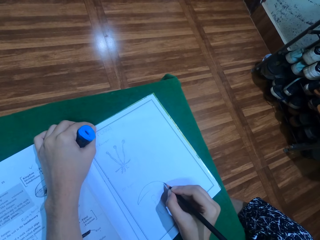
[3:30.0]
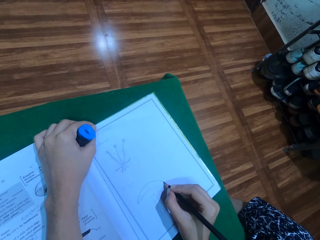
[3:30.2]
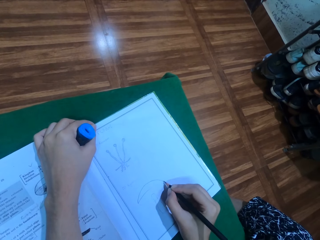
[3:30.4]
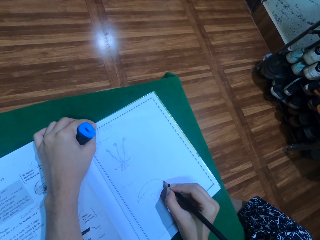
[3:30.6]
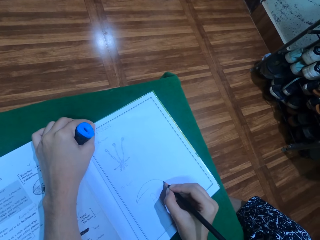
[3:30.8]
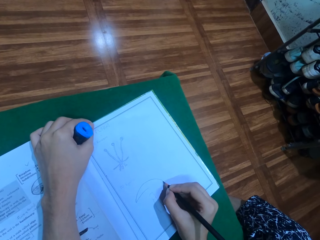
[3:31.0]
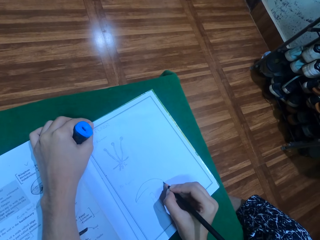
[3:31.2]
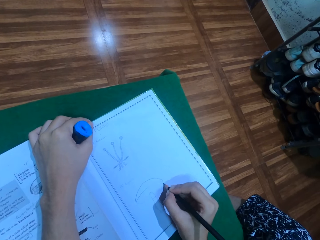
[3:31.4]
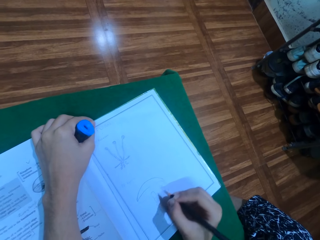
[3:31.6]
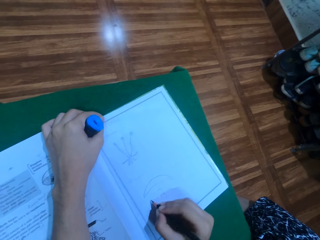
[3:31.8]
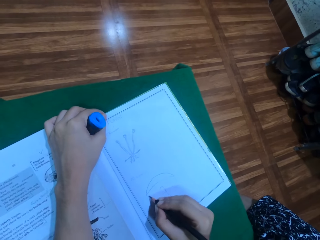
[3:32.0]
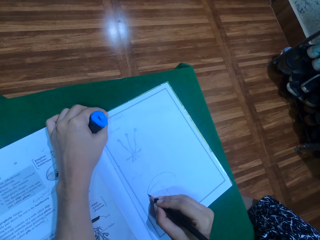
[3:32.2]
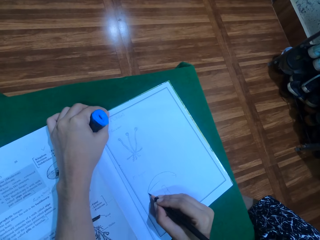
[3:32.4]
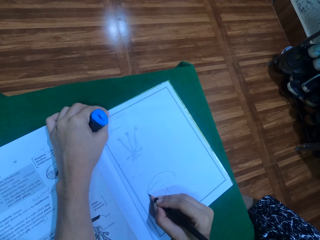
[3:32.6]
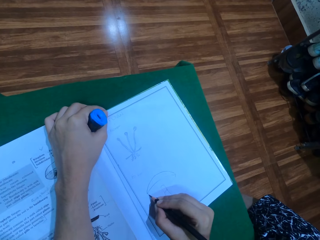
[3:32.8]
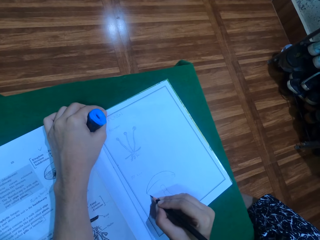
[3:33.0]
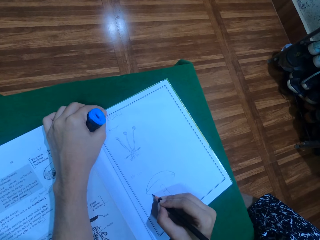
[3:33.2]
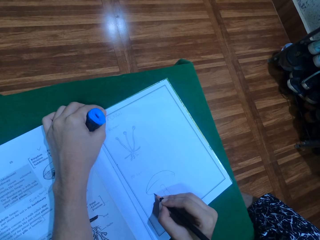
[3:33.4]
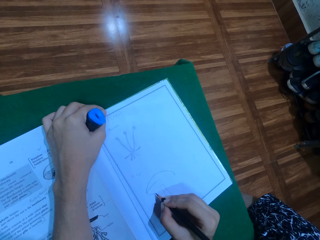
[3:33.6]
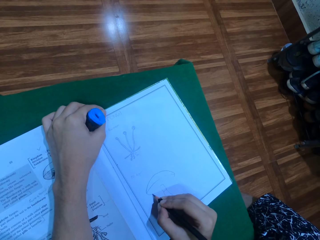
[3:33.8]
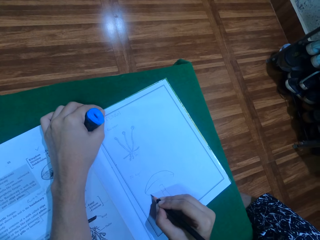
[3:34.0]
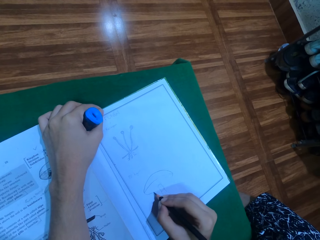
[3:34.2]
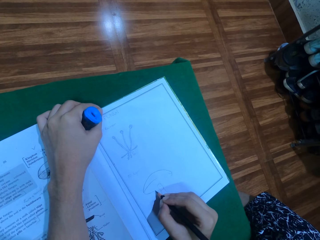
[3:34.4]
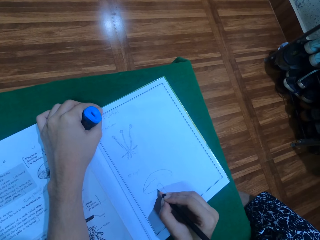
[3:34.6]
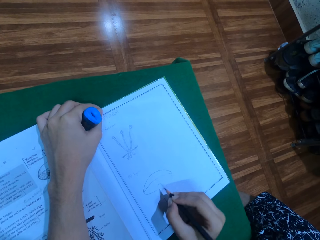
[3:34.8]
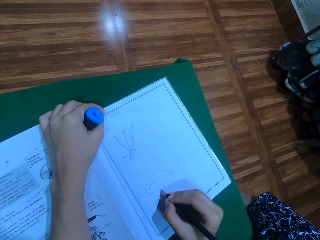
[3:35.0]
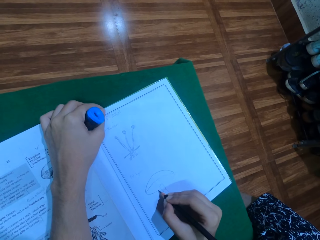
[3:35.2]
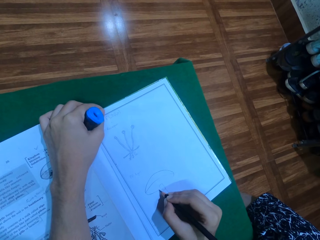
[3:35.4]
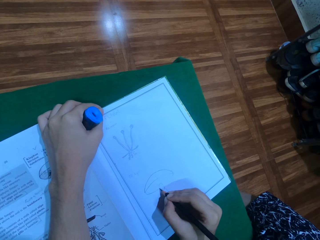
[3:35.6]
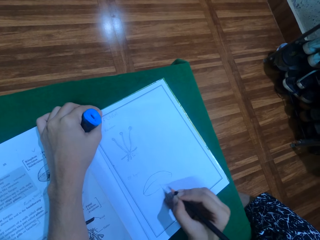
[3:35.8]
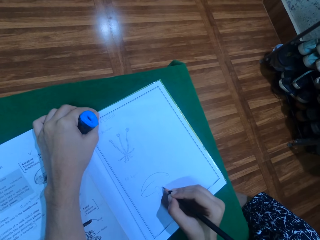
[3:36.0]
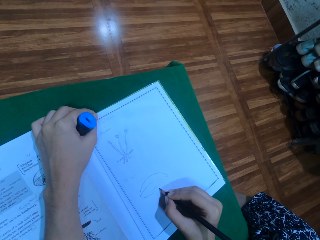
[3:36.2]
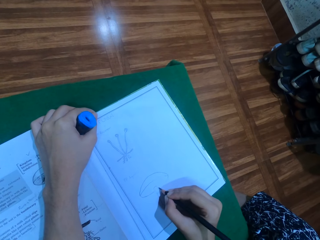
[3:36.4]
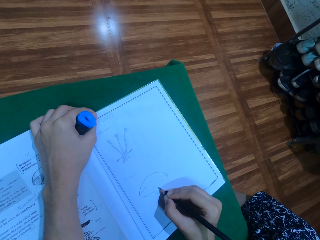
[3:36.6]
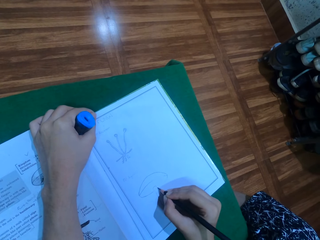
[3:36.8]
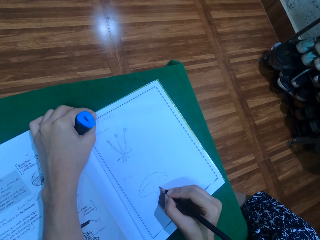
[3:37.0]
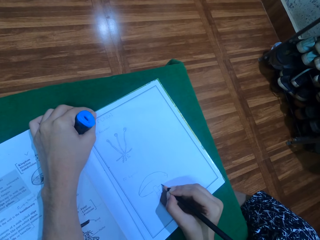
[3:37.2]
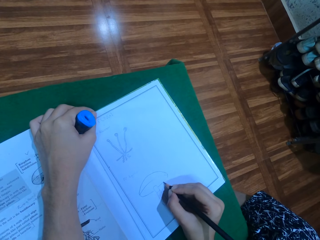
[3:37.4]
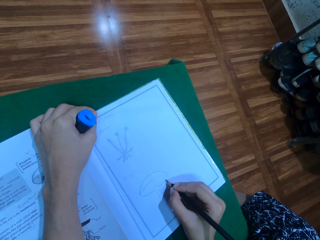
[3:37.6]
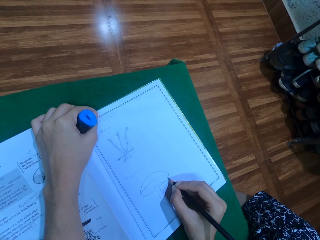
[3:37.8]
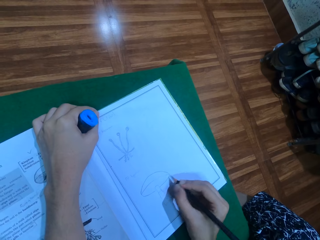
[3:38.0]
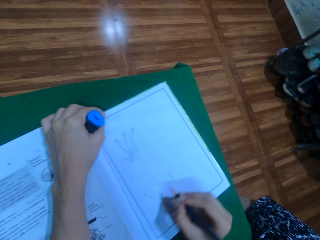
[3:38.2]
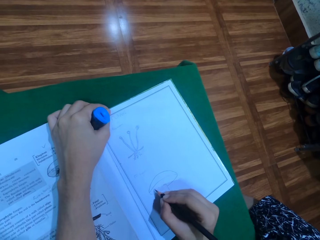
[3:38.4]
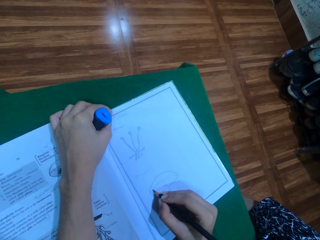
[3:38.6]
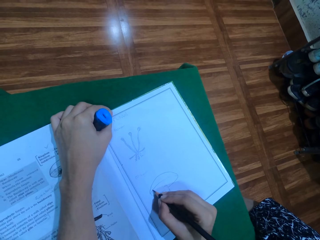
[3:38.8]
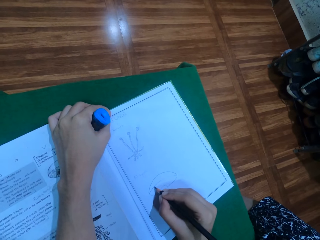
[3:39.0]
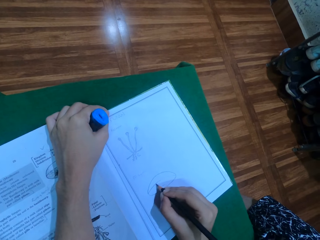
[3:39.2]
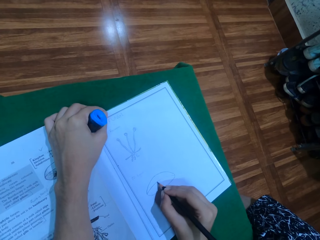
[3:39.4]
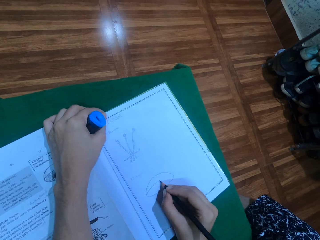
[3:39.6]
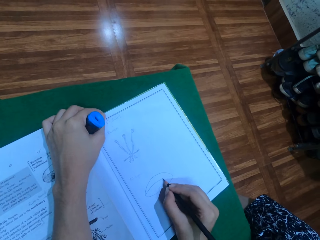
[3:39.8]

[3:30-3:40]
The camera wearer draws in the drawing book with a pencil in the right hand.

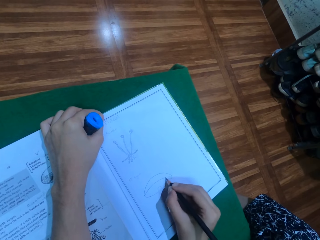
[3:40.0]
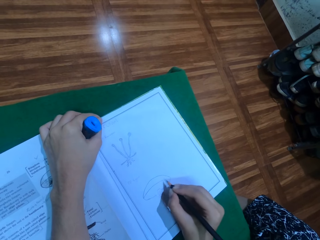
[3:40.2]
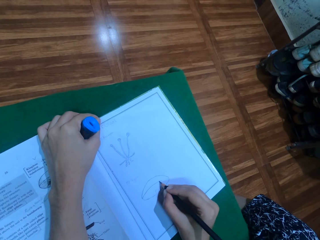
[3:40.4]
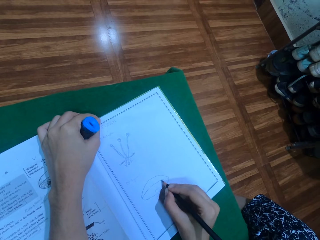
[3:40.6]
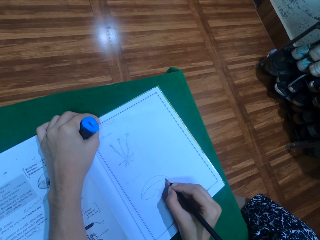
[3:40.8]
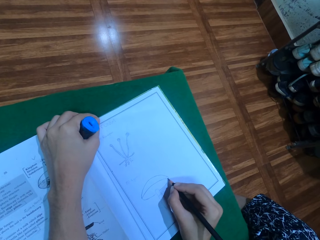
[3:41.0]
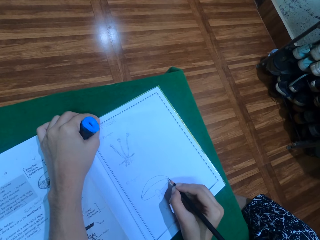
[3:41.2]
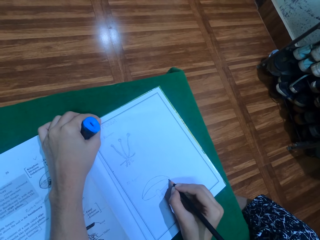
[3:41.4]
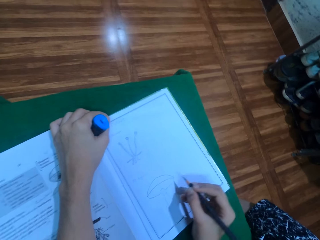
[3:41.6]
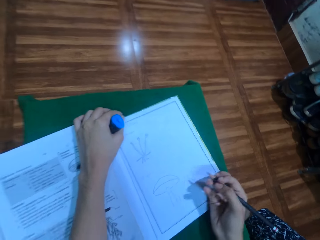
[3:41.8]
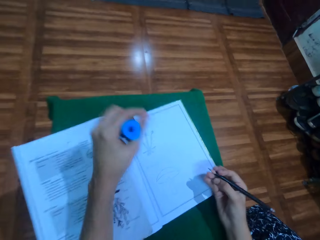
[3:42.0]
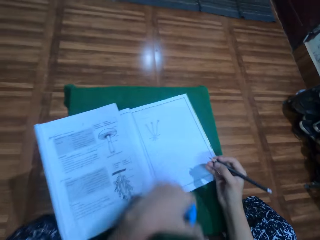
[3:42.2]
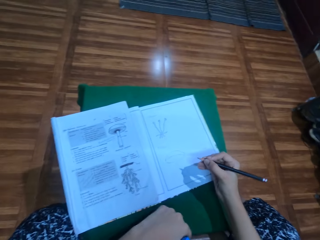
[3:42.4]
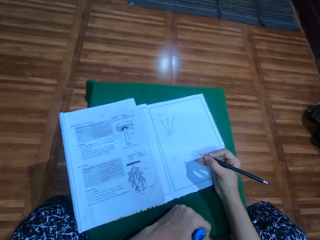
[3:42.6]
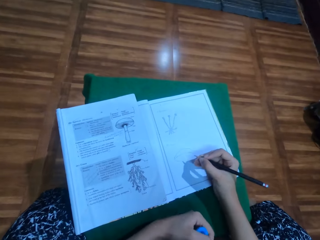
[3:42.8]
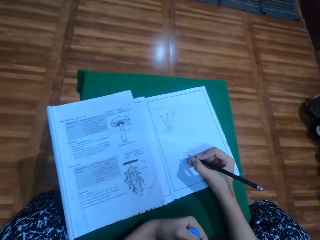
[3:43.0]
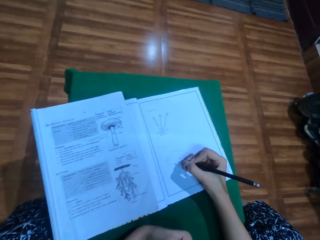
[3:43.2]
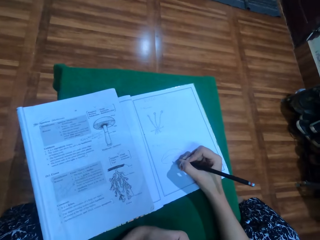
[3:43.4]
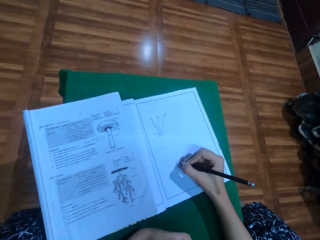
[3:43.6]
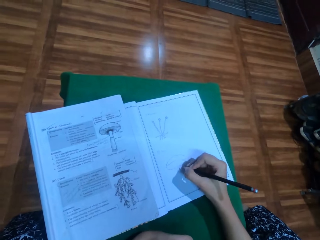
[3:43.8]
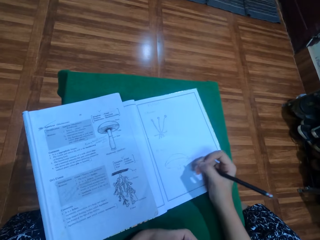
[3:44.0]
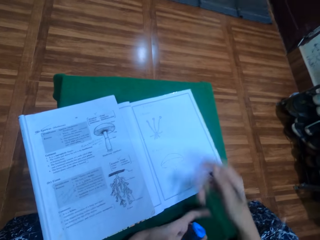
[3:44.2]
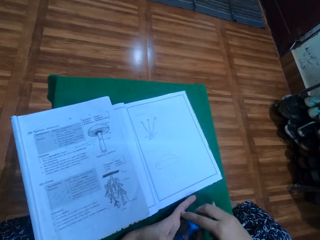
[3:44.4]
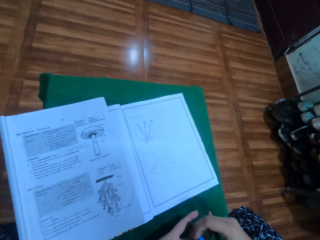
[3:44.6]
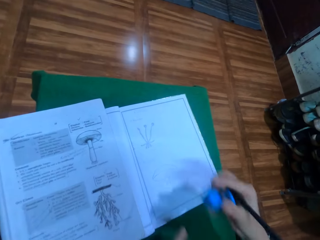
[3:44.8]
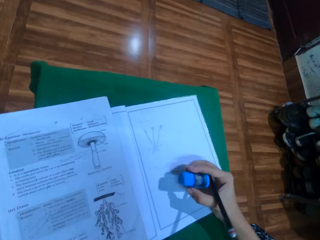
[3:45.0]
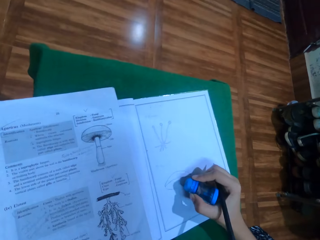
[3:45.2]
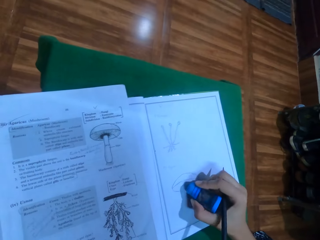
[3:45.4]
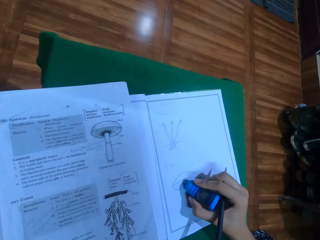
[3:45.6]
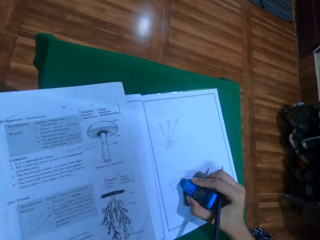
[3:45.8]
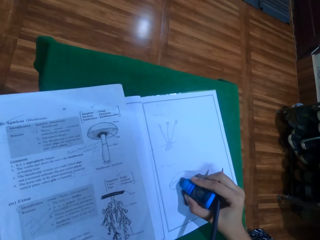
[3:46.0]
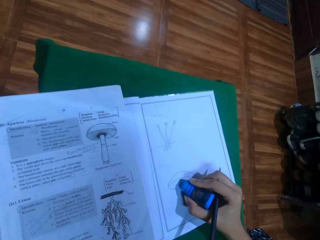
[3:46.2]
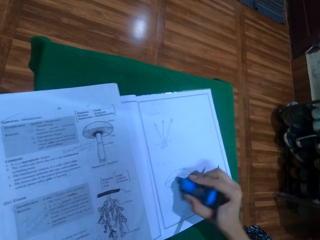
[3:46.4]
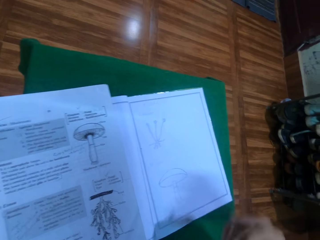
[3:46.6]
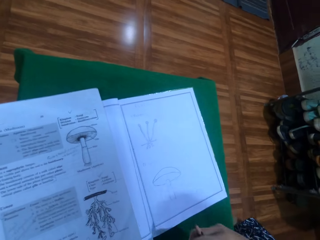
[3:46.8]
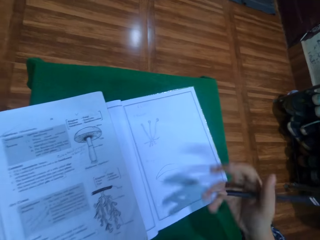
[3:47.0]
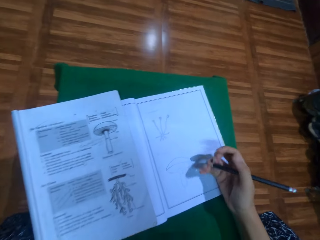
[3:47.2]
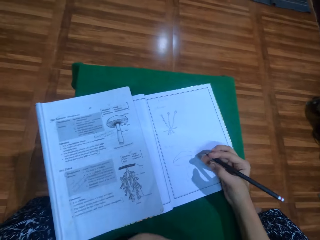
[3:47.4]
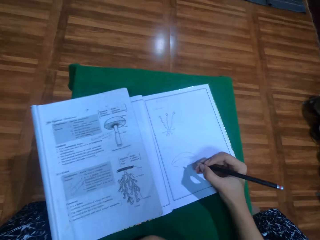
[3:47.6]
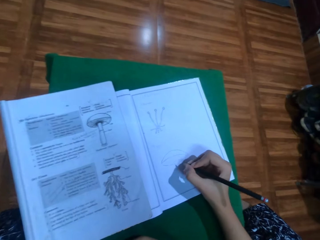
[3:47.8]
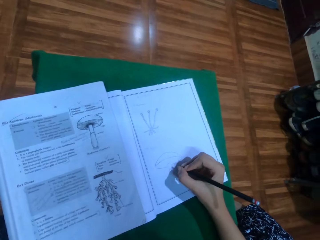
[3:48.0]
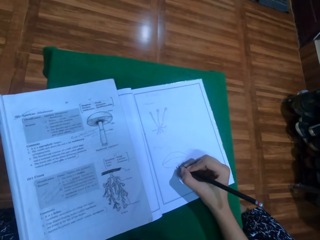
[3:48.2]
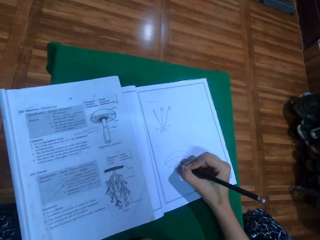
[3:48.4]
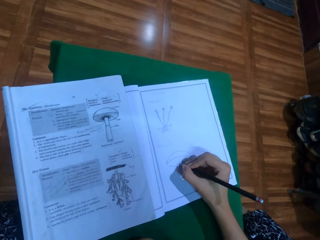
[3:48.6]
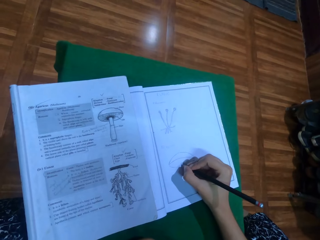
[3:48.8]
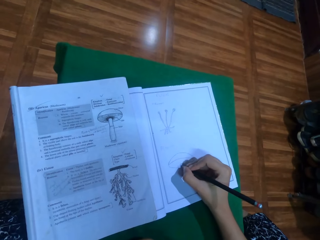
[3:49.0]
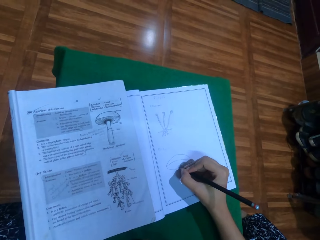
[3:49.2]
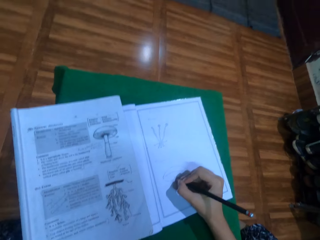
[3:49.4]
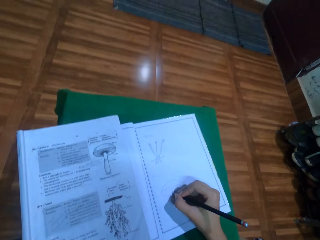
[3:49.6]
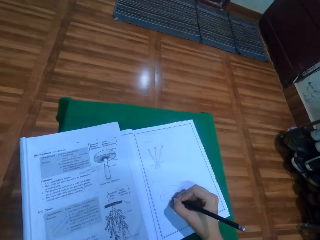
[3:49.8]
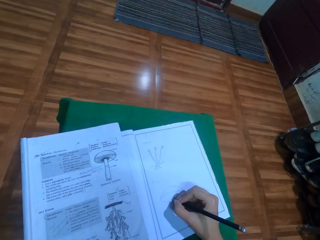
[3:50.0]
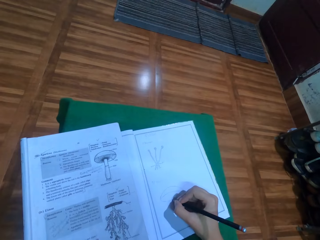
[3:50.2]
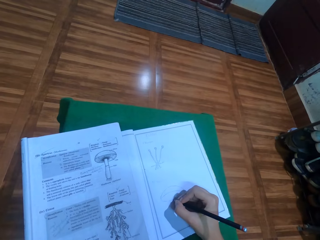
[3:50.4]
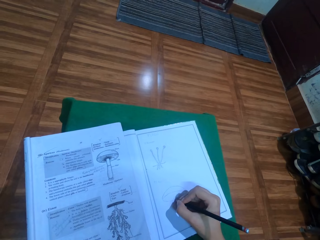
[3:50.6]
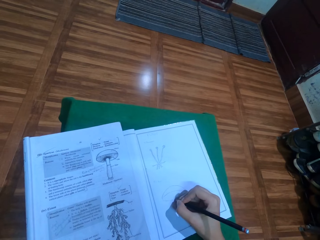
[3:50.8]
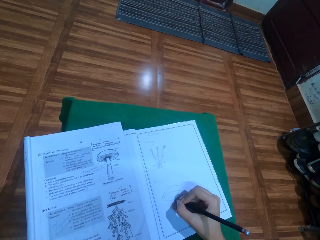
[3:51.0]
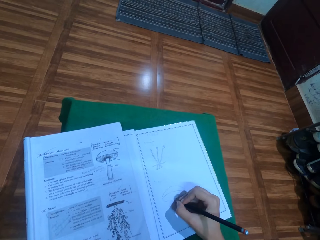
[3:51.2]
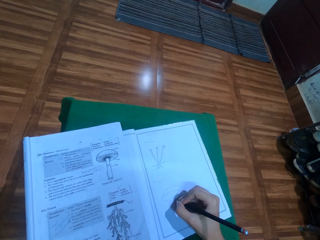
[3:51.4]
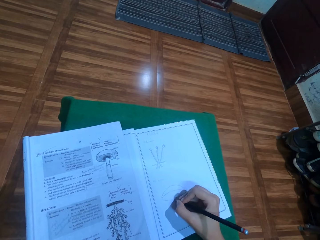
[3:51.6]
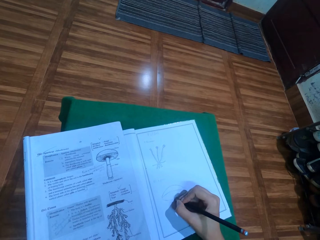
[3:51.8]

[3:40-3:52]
The camera wearer moves his hand. He places the eraser in the right hand with the left hand. He holds the rubber with the other hand. He erases the drawing with the eraser in the right hand. He places the eraser in the left hand with the right hand. He draws the drawing.
